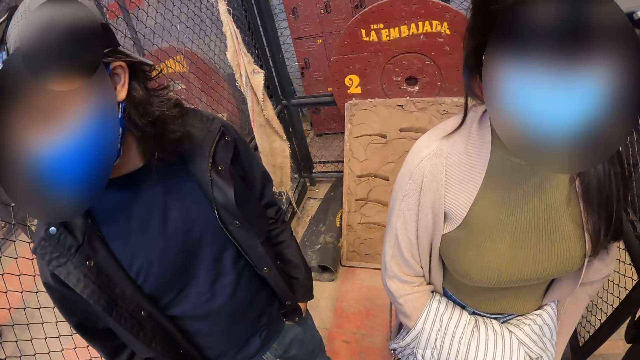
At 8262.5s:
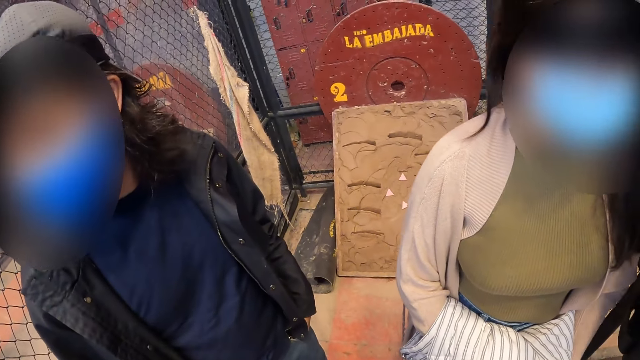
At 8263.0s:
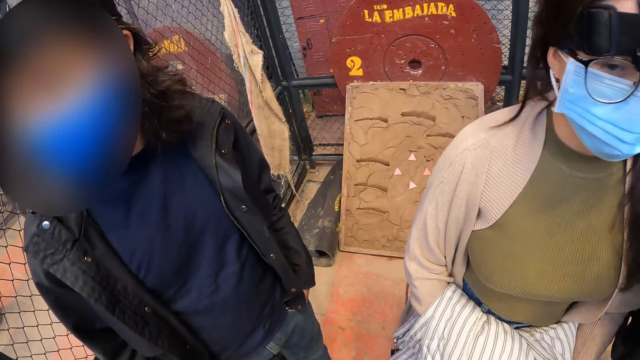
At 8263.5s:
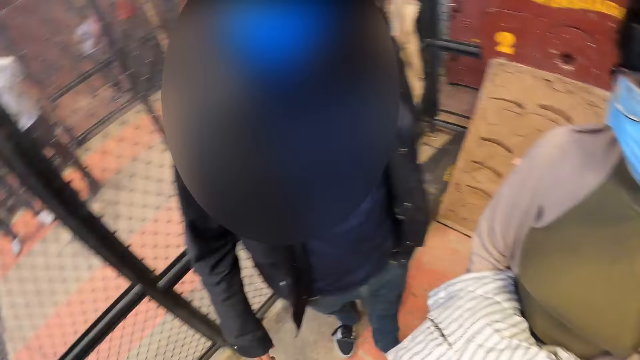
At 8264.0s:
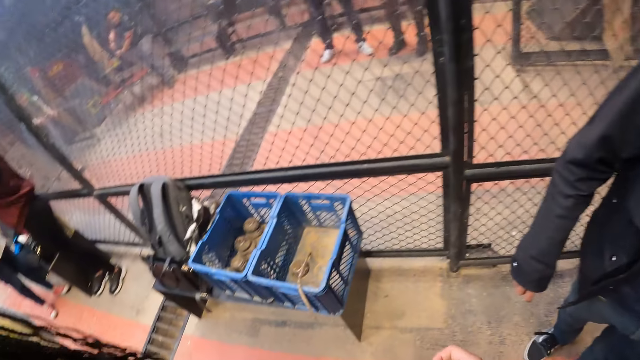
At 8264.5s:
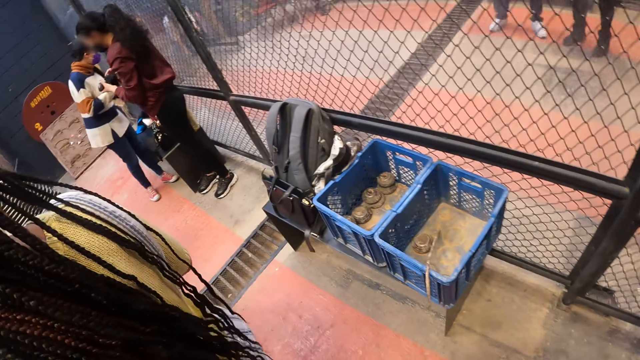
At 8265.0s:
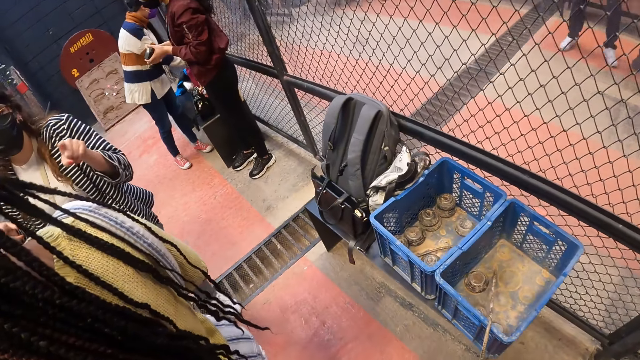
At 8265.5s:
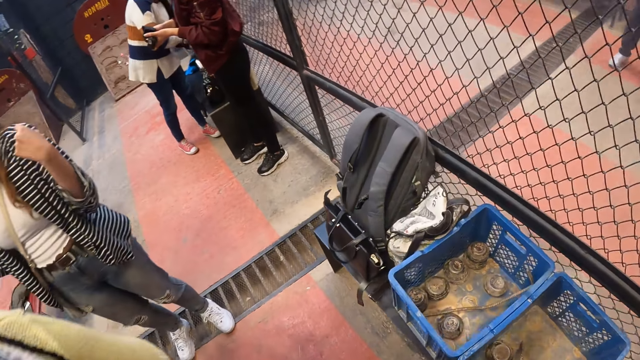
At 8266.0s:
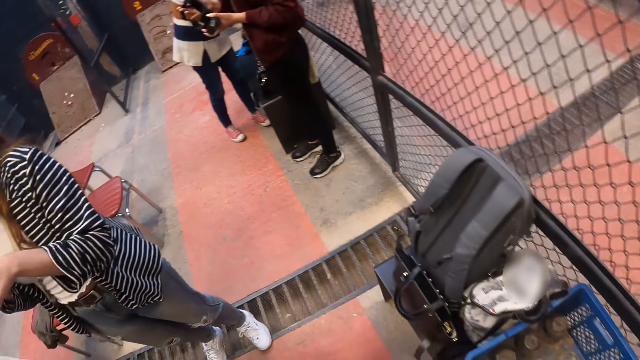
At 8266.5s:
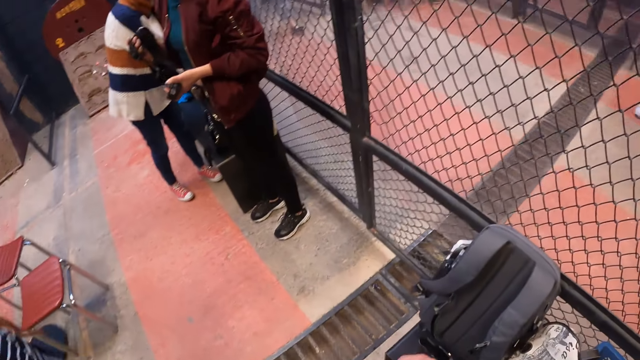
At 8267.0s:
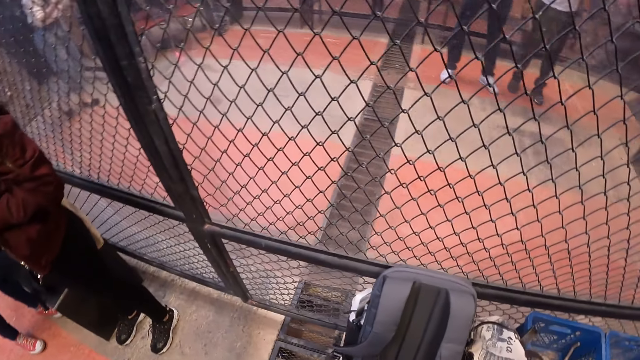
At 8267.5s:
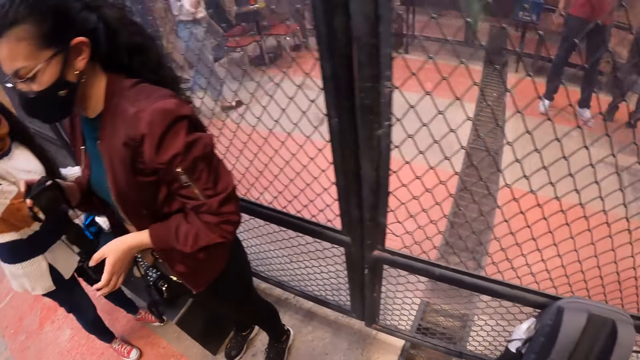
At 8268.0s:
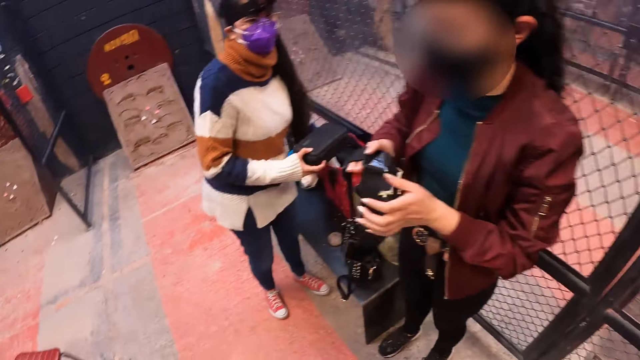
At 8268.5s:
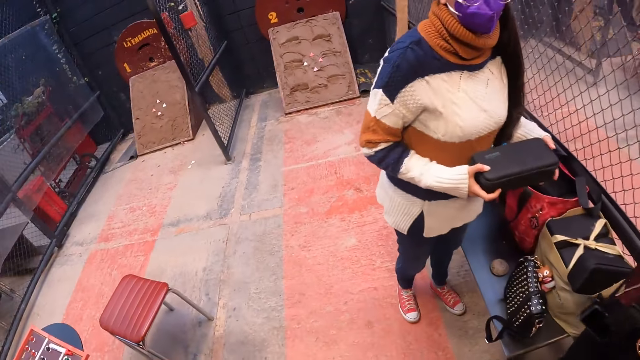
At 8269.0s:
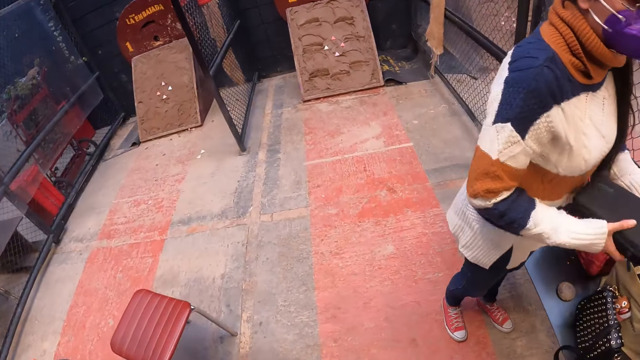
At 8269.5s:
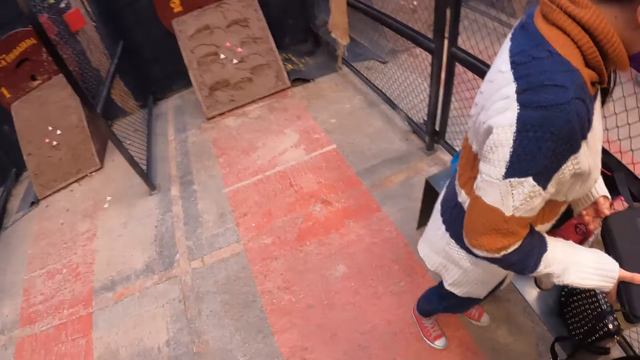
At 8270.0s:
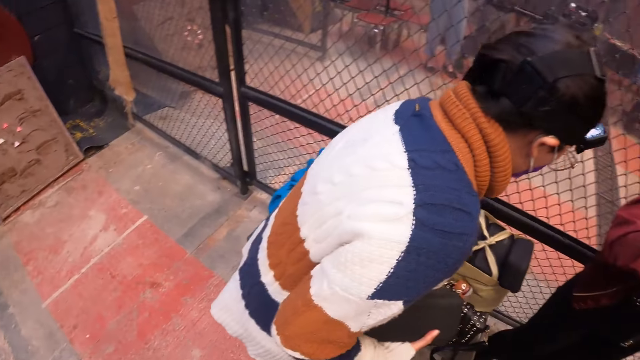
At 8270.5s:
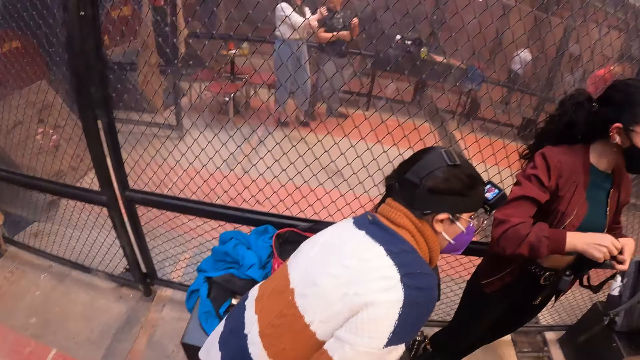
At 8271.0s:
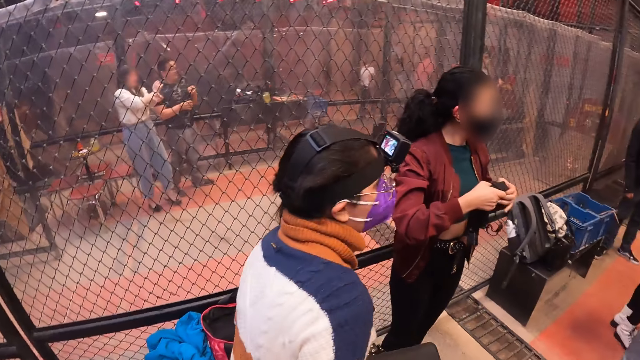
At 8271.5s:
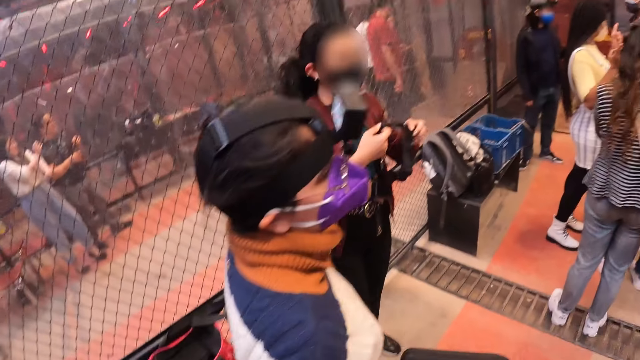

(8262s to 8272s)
A woman holds a camera with both hands. The camera wearer walks around the room. Another woman picks up a pouch from a bag on a table with her right hand. The other woman holds the pouch with both hands.

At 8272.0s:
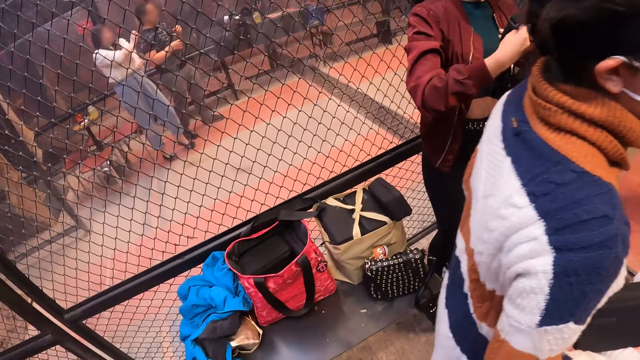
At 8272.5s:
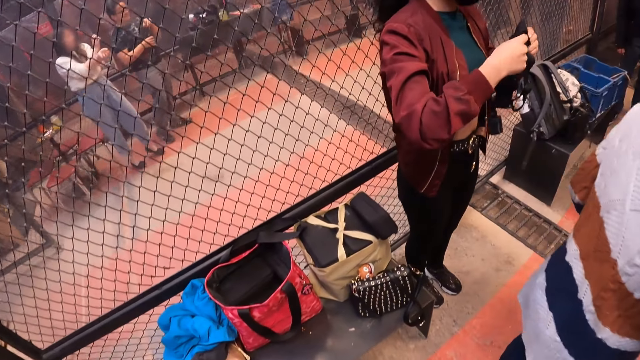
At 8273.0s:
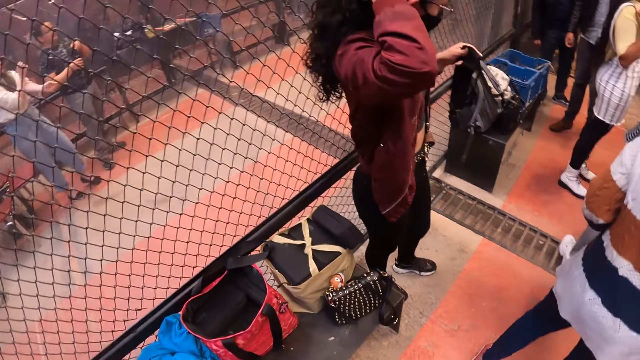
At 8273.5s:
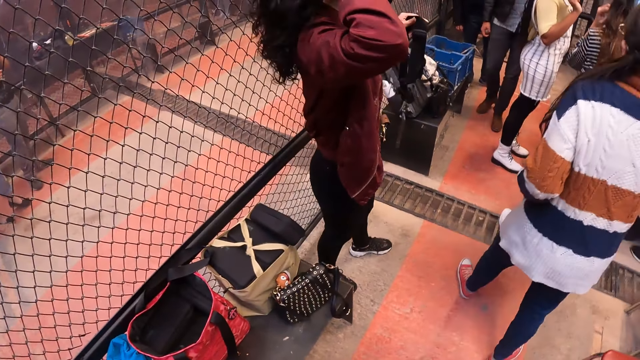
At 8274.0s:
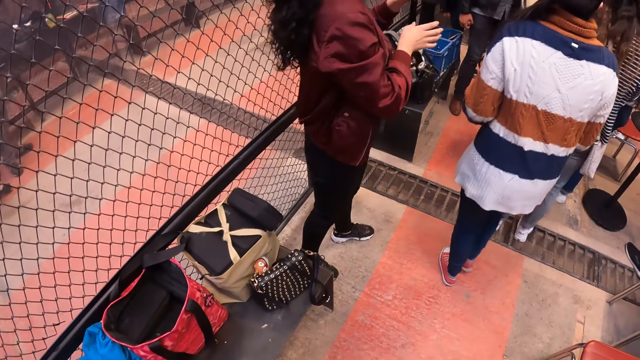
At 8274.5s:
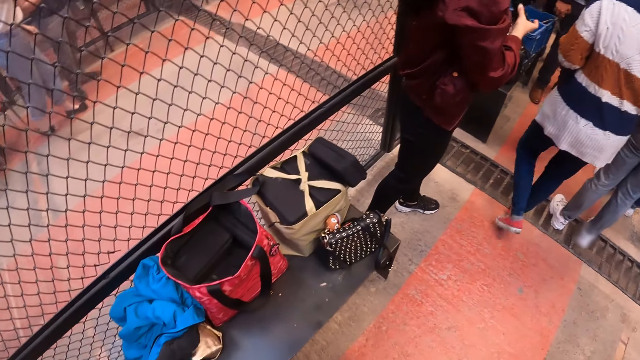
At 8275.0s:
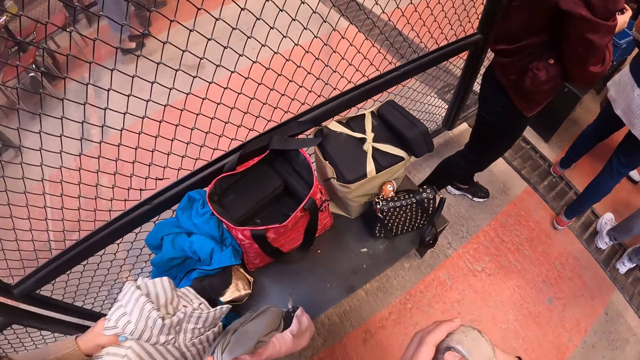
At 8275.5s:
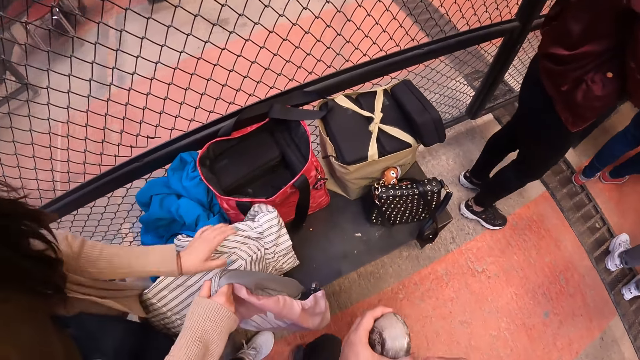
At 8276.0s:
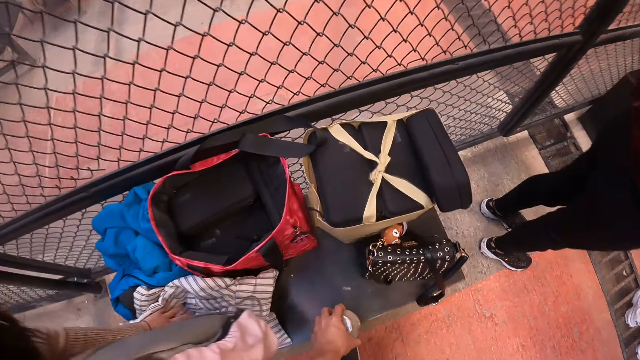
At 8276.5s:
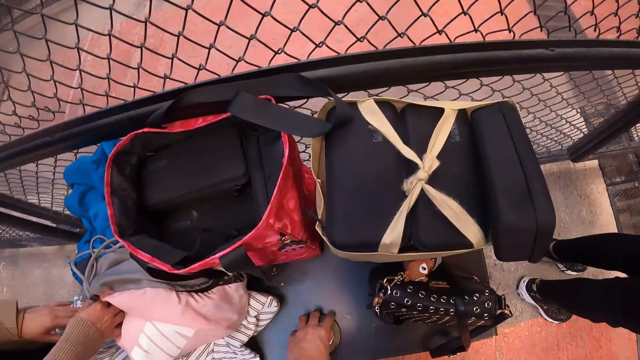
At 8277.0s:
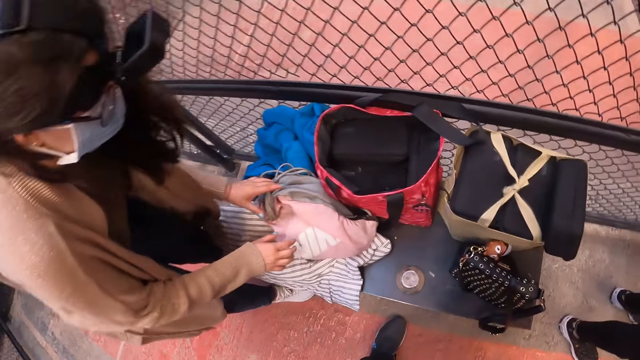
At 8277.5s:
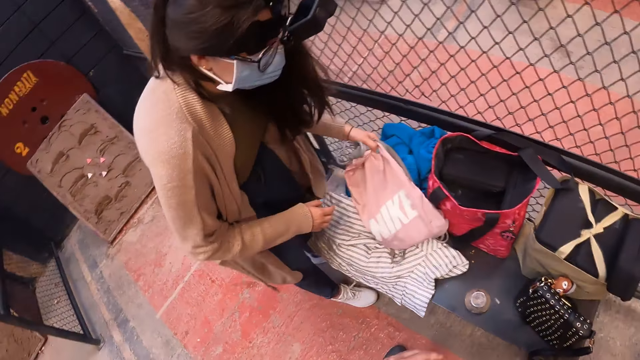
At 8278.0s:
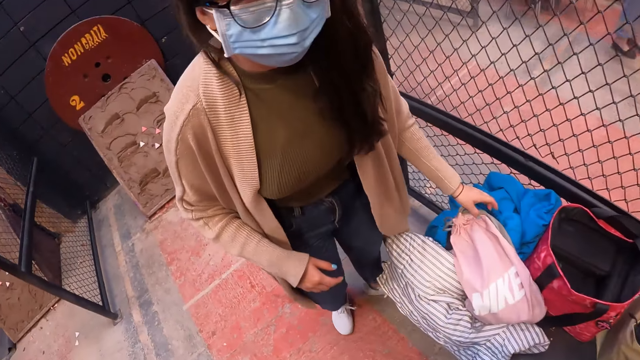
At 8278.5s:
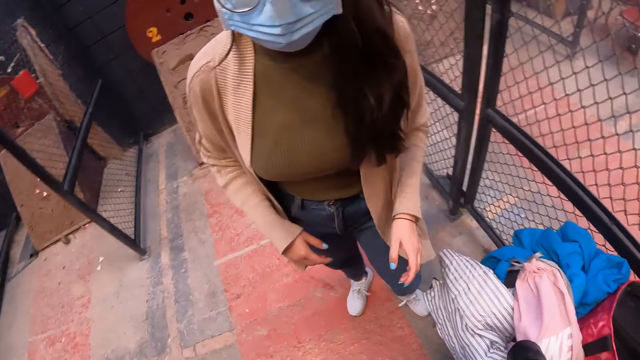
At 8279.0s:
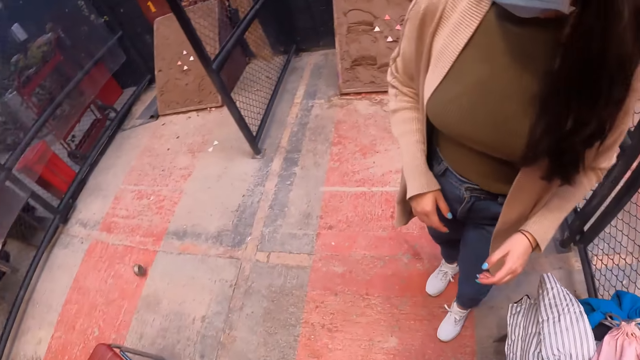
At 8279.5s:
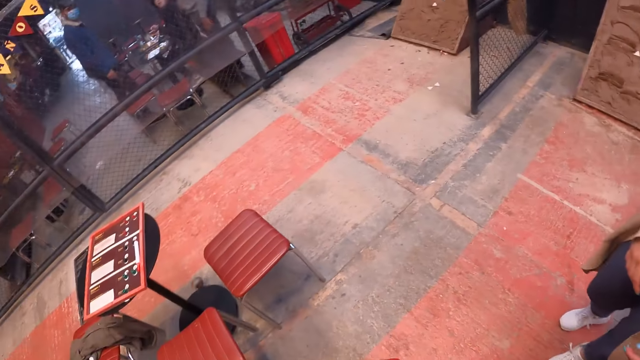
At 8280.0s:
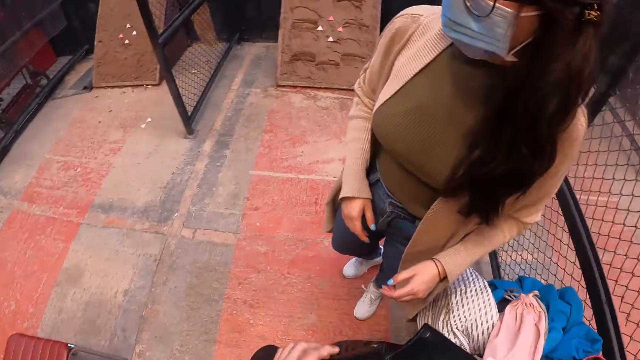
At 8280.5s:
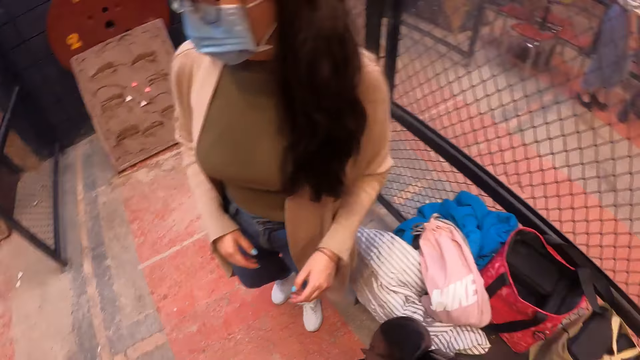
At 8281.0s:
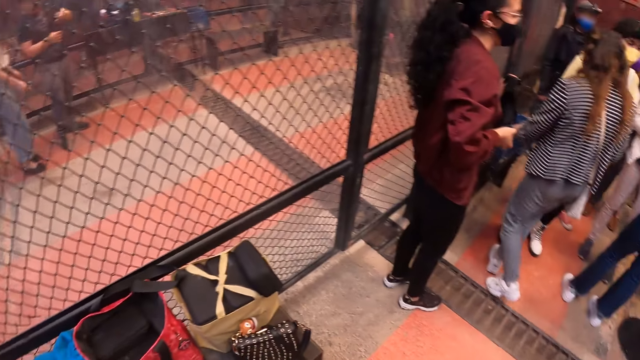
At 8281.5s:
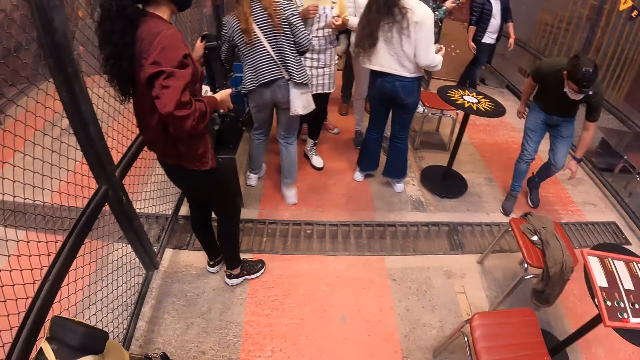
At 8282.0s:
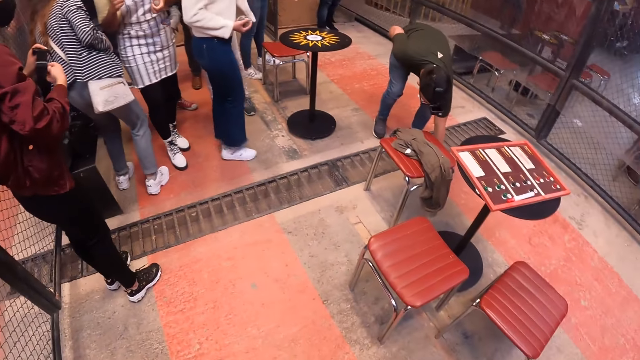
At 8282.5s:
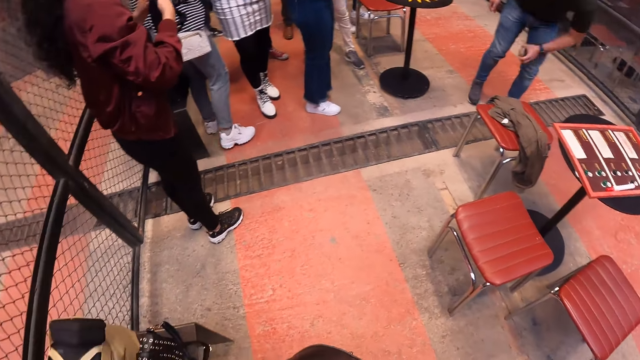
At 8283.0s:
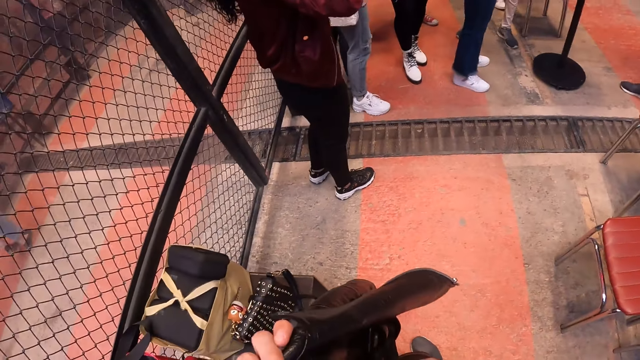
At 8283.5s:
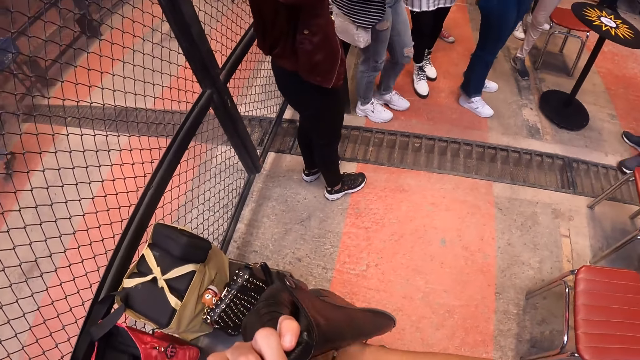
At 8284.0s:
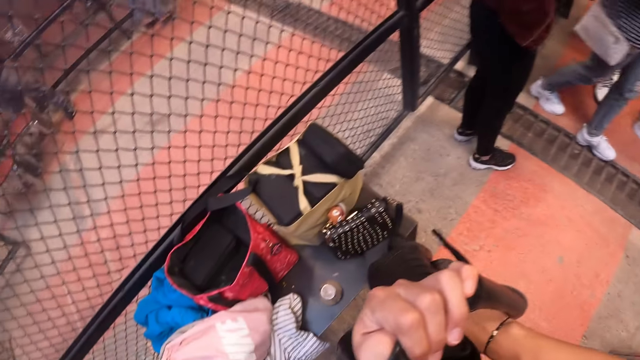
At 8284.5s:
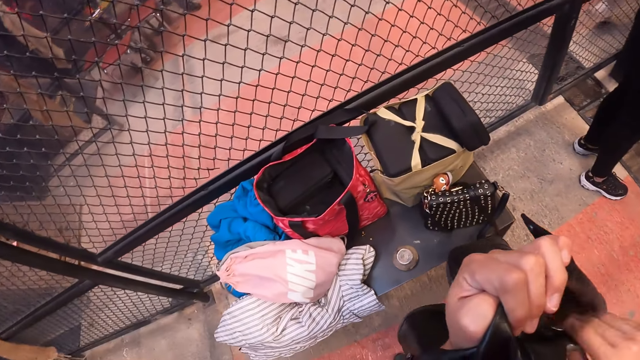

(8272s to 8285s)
The woman strokes her hair with her right hand and holds the camera with both hands. Another woman drops a jacket in her left hand on the table. The camera wearer places the metal disc on the table with her left hand. The other woman places a bag on the table with her right hand. The camera wearer walks around the room. She interacts with the other woman. She holds the jacket with both hands. A man picks up a metal disc from the floor with his left hand. The camera wearer picks up a phone from the jacket in her left hand with her right hand.
